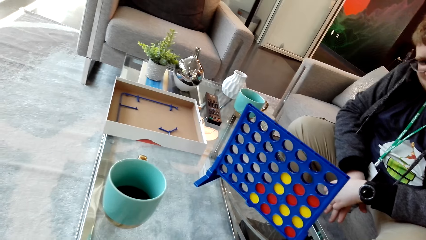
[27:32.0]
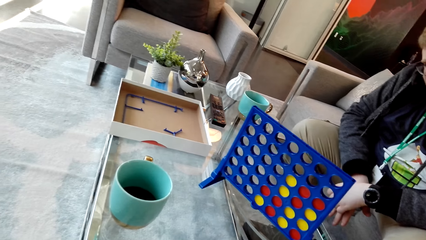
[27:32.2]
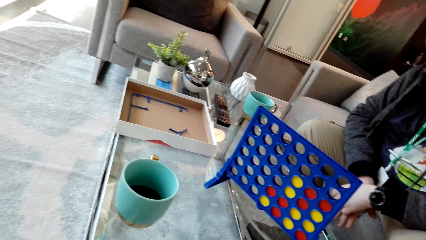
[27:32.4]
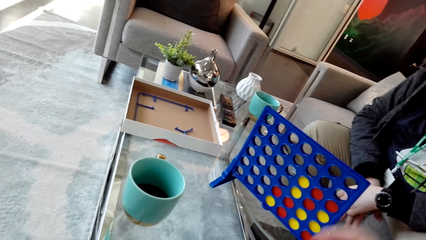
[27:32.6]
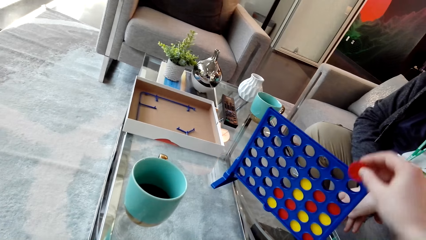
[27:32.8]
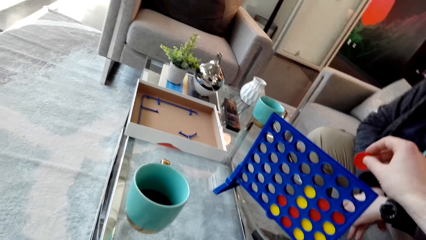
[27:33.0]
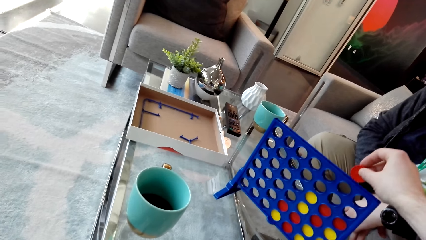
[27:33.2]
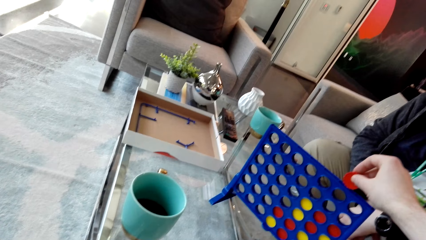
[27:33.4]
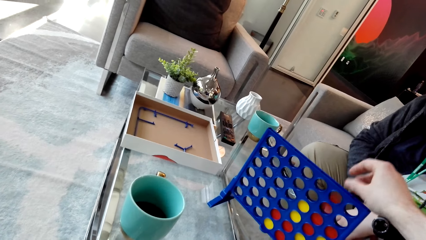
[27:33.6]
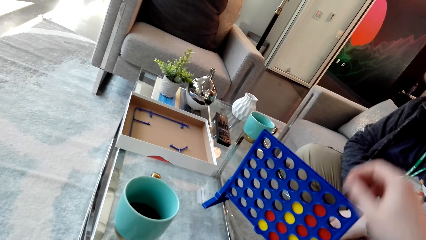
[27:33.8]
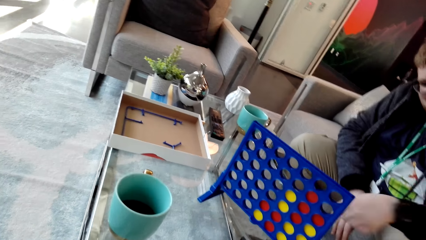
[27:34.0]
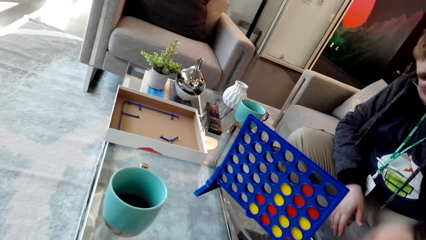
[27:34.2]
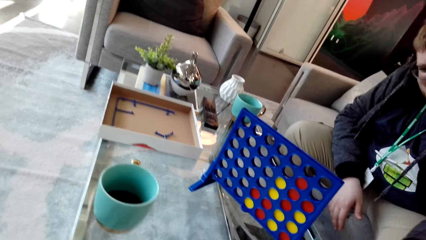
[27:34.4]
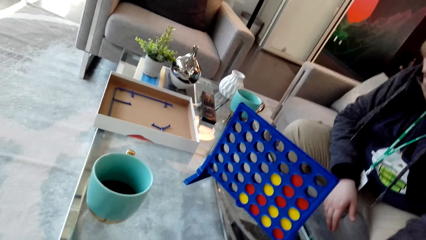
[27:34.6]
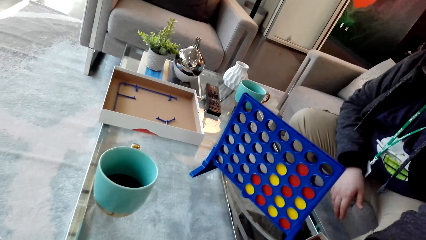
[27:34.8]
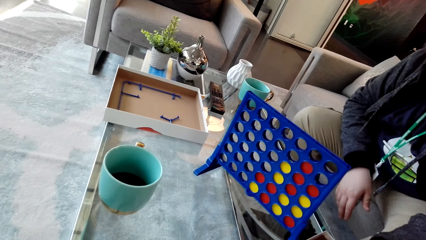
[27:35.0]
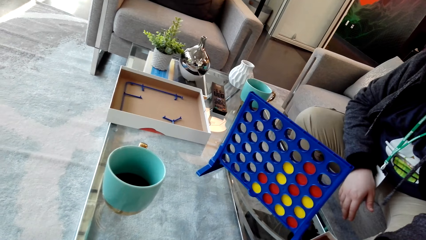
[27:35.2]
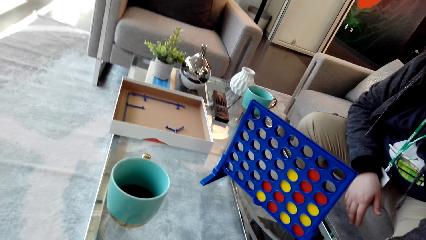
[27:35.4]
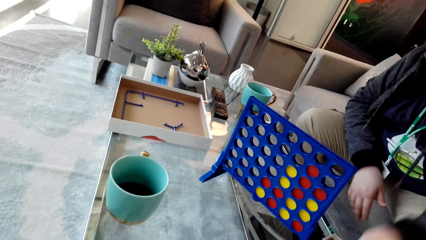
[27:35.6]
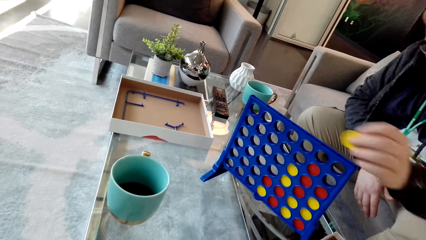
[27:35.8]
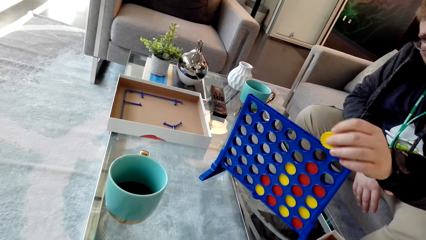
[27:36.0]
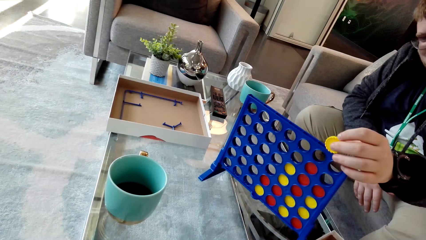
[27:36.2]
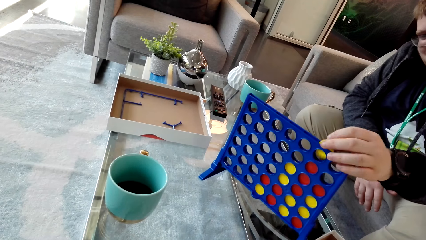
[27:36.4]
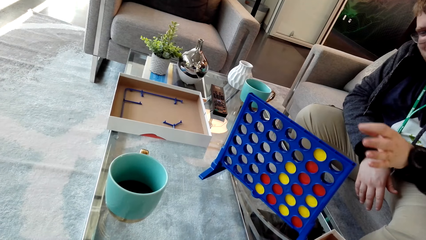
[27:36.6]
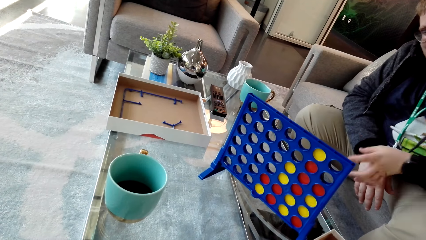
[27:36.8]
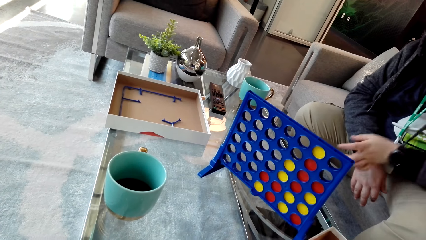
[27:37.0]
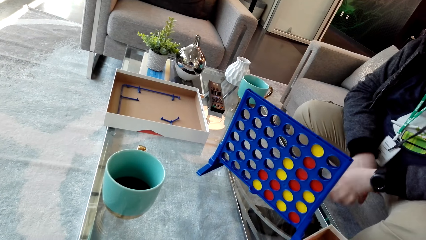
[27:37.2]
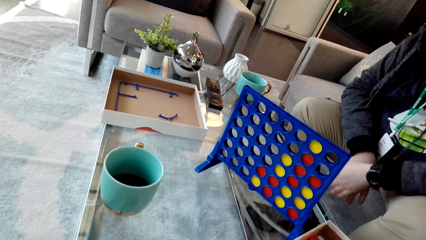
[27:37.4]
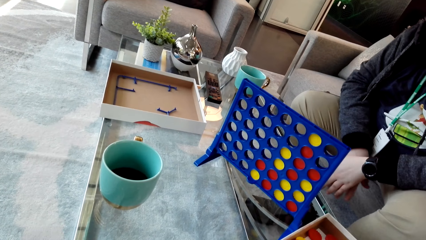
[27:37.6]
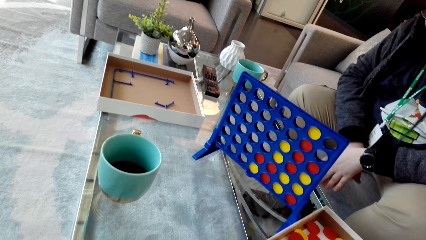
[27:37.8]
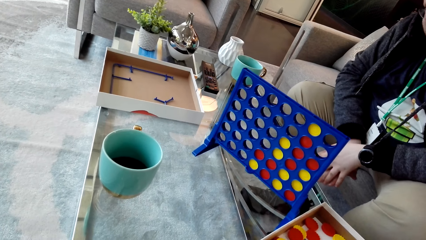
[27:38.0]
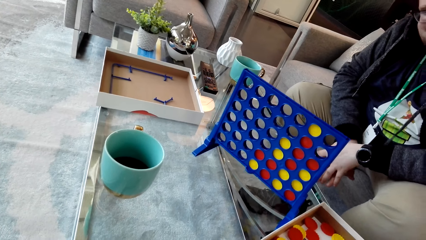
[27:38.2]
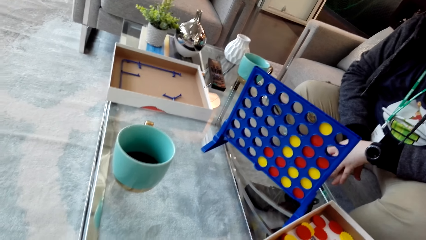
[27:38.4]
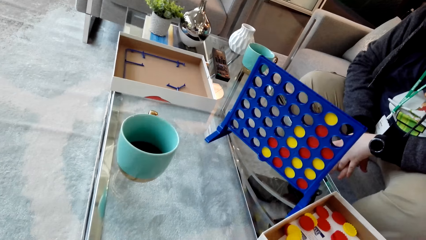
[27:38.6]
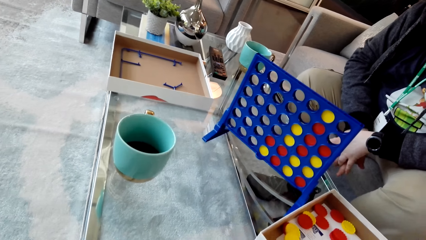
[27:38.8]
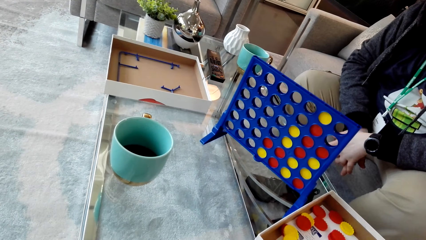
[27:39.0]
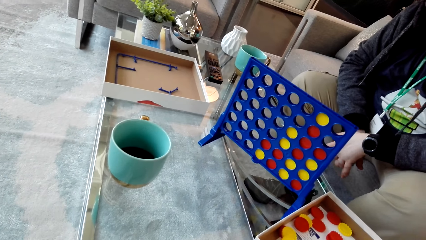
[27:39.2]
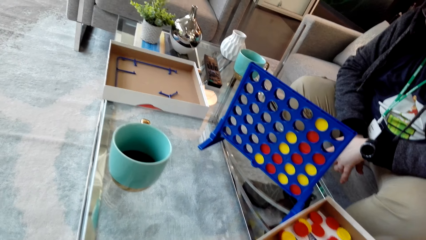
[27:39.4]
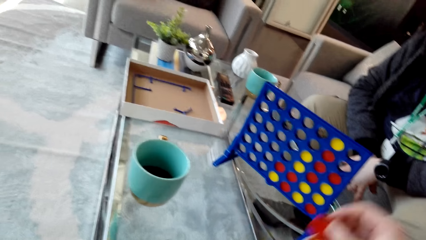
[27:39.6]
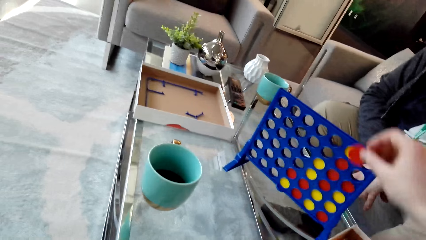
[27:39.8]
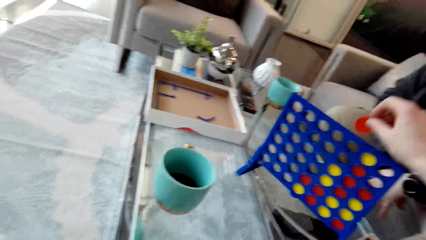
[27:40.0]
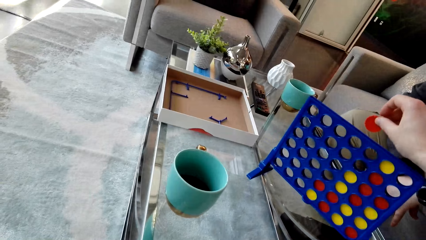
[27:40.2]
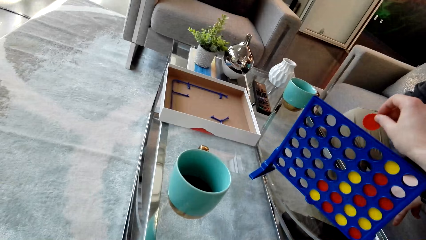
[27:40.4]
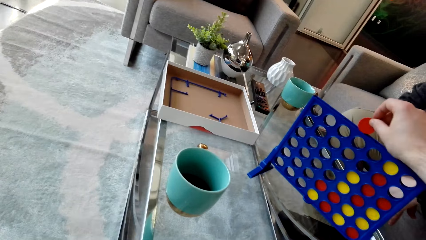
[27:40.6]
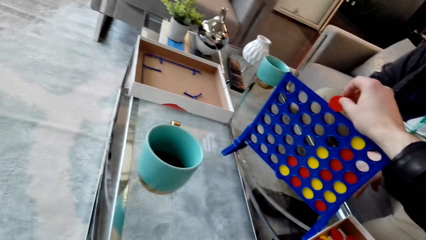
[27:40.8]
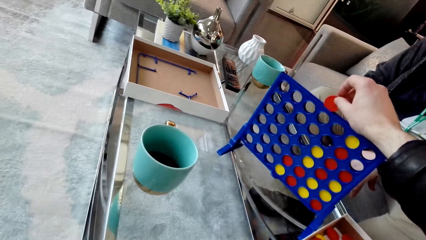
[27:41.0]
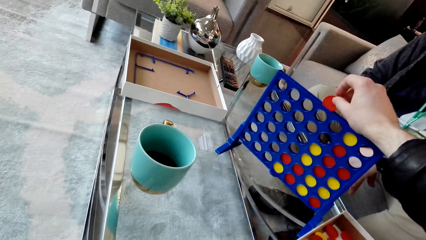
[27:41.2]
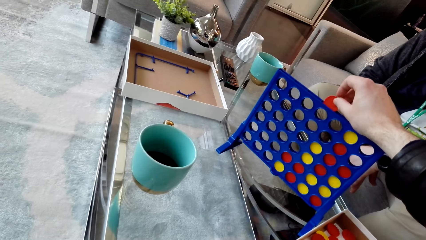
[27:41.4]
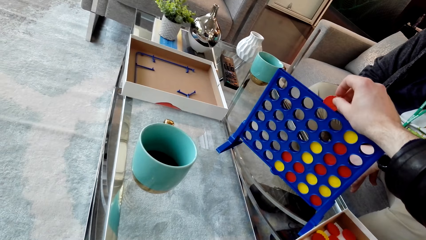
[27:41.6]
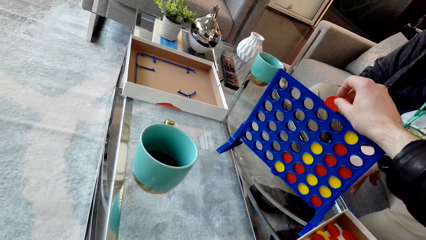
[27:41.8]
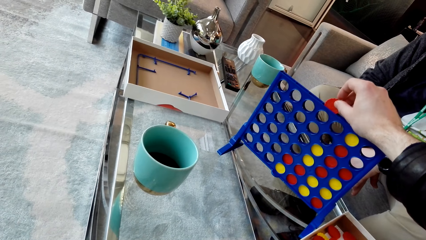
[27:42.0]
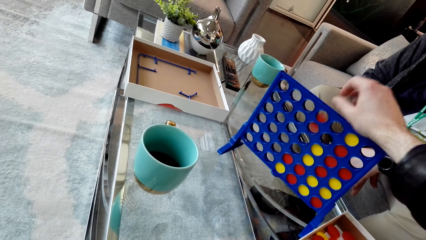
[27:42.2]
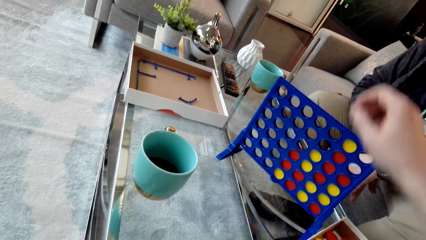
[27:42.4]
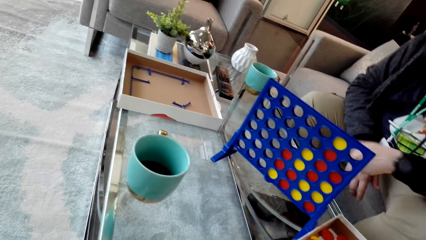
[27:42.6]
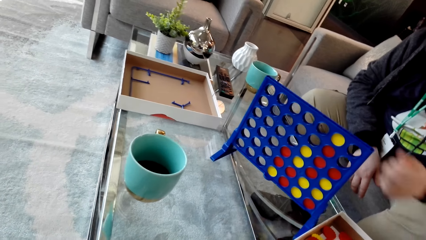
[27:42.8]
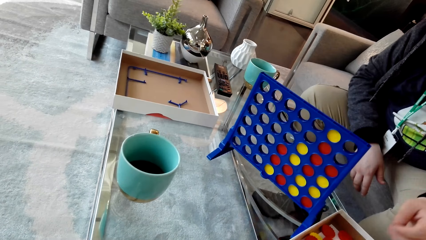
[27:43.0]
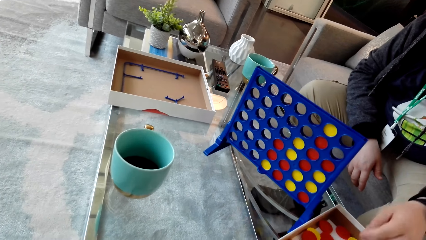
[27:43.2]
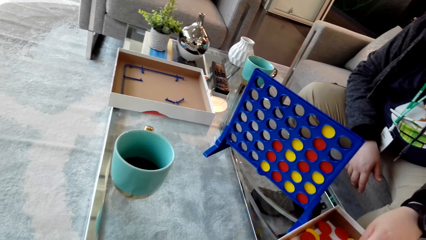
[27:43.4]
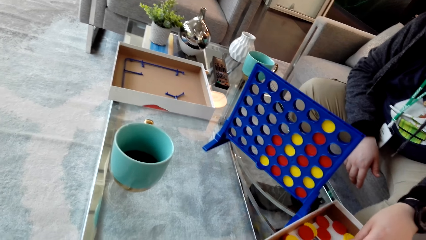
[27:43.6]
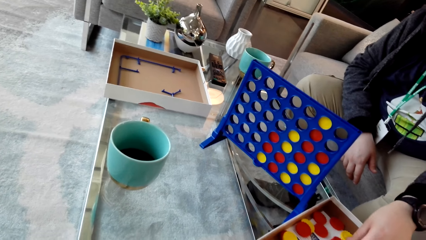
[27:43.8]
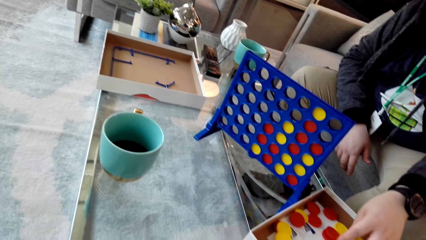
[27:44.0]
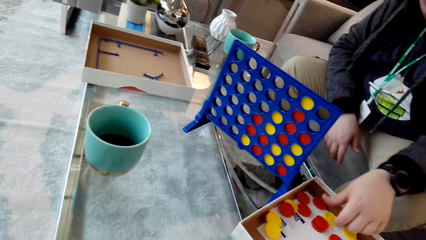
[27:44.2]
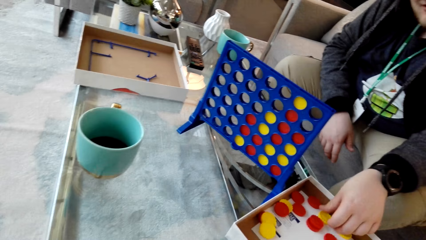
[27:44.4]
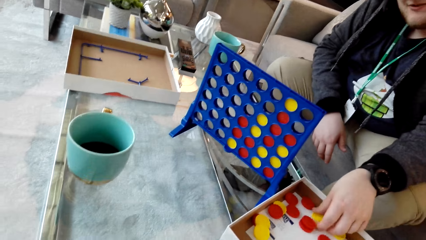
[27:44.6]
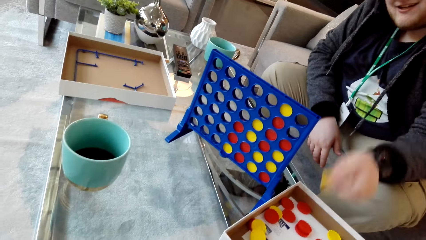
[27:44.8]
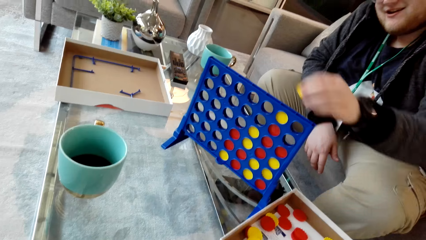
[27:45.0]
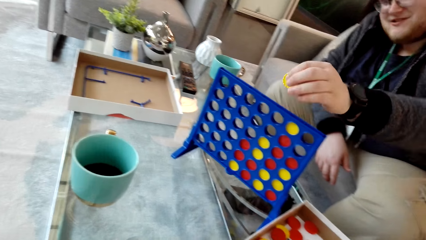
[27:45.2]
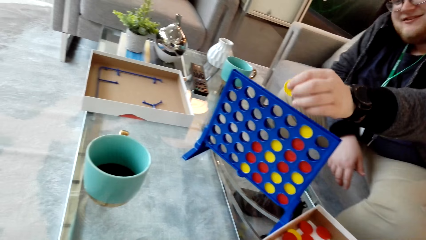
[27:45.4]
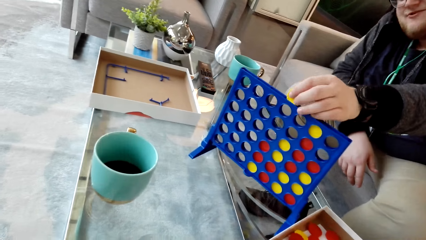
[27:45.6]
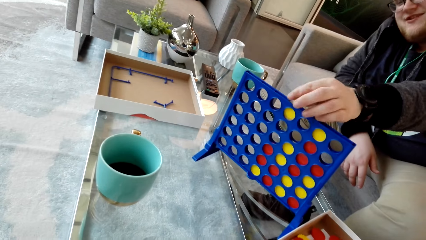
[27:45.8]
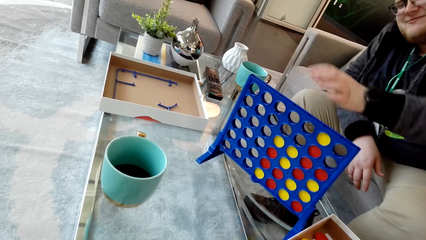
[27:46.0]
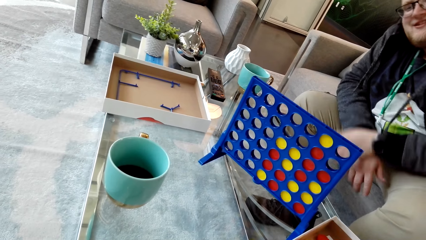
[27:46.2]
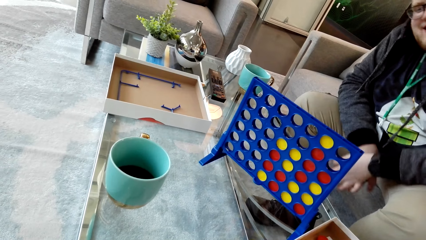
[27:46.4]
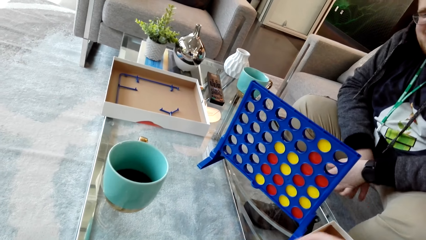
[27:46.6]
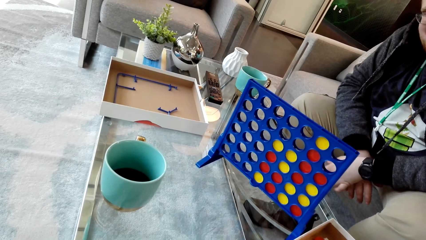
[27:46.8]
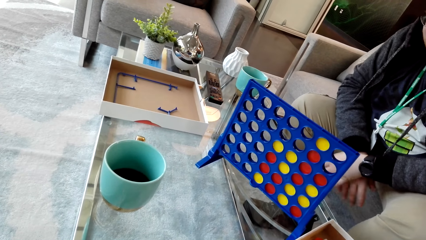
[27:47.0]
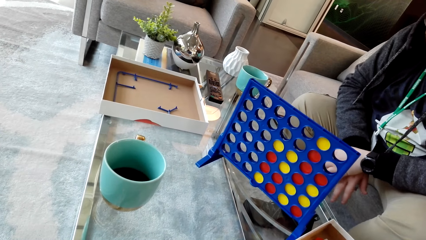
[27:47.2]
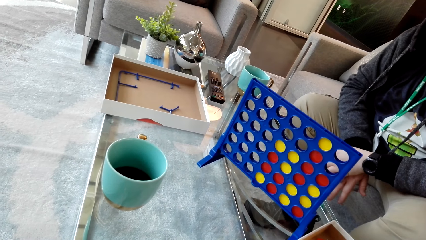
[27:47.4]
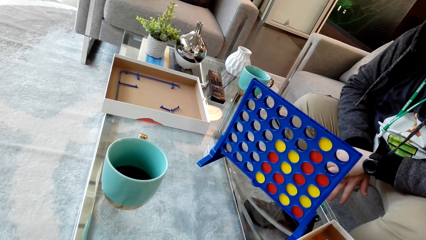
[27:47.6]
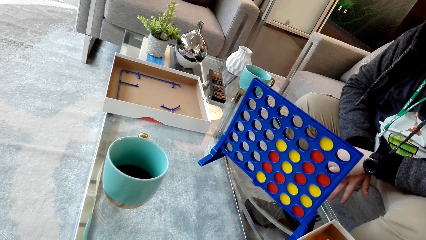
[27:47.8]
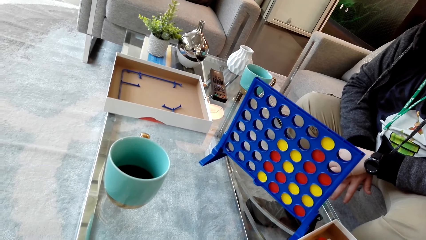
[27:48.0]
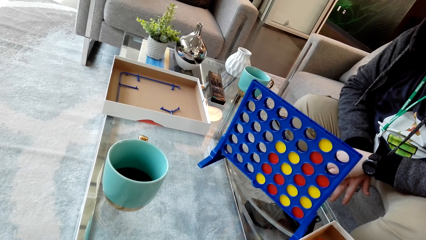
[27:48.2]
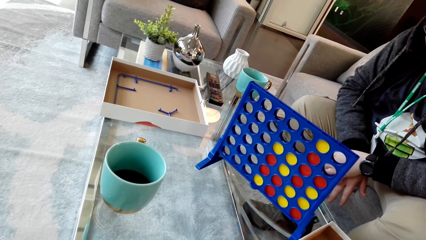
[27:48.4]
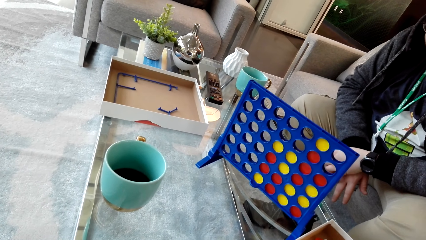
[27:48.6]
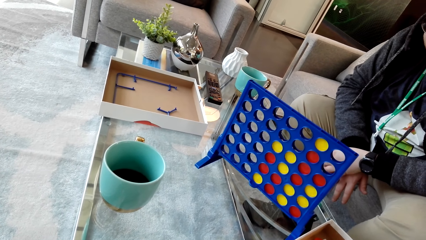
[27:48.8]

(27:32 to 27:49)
The camera wearer looks around. They drop the disc or chip in the board or template. A man picks the disc and drops the disc on the board. The camera wearer holds the chip. They drop the disc in the board. The man picks the disc and drops the disc on the board.
